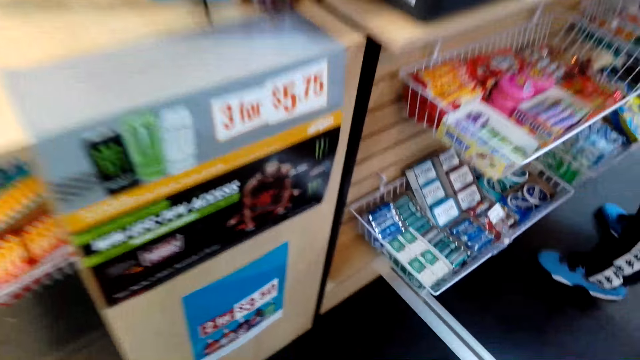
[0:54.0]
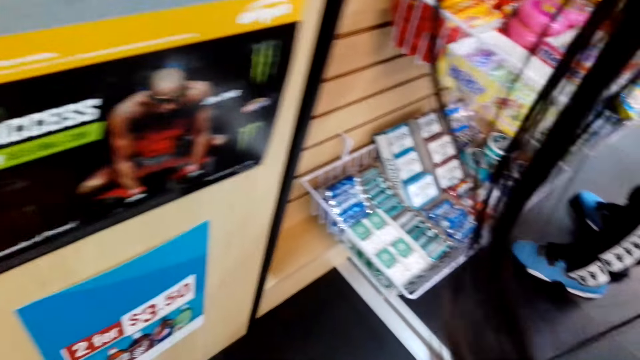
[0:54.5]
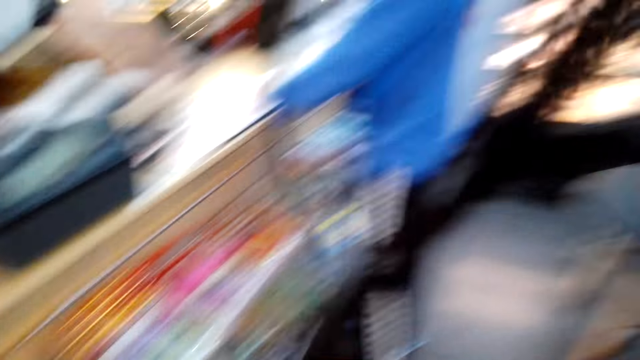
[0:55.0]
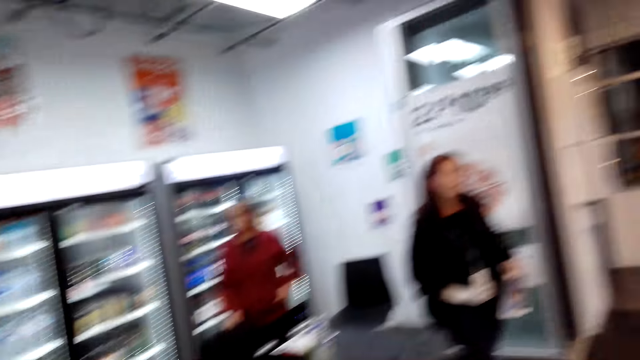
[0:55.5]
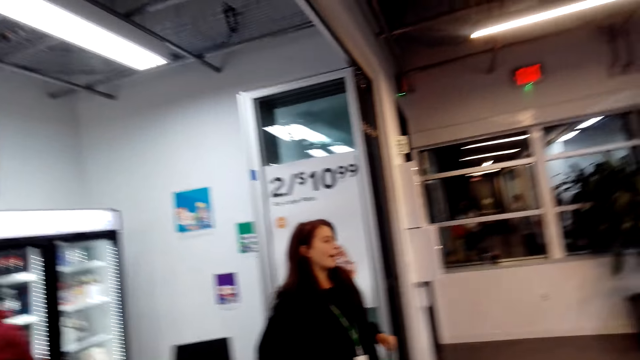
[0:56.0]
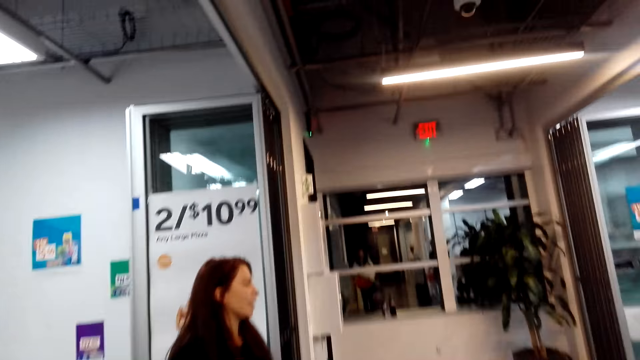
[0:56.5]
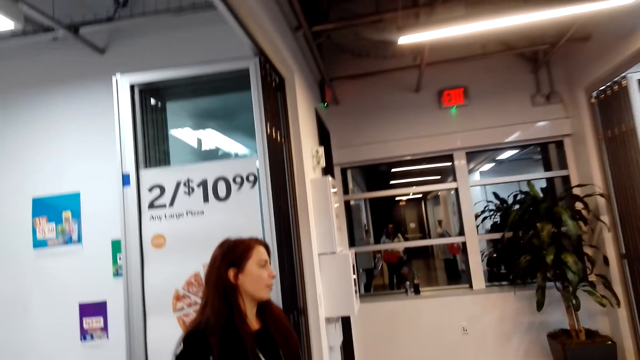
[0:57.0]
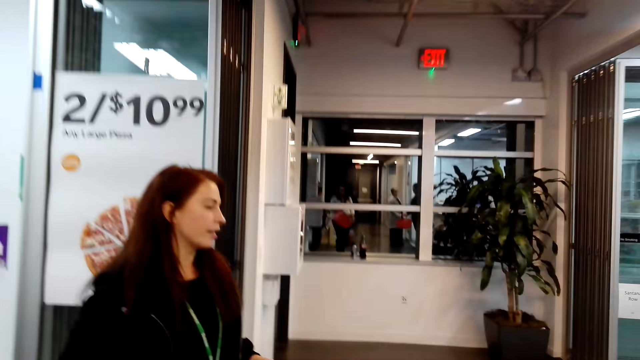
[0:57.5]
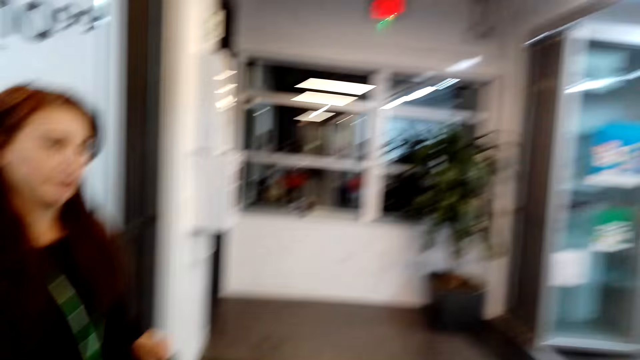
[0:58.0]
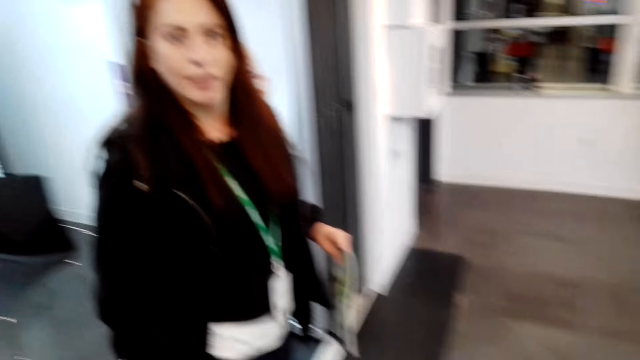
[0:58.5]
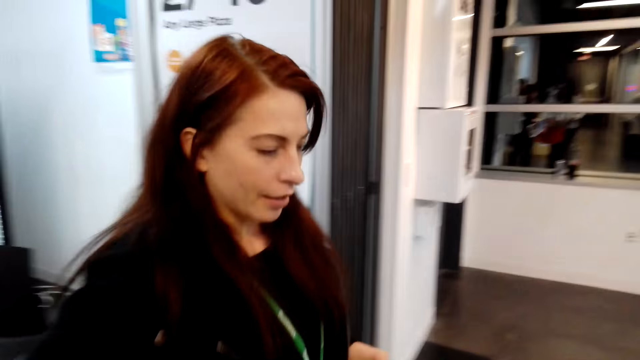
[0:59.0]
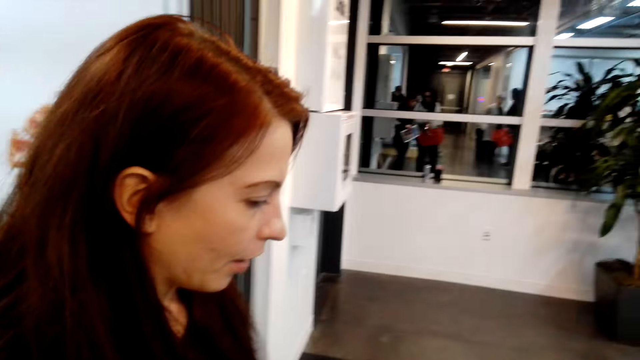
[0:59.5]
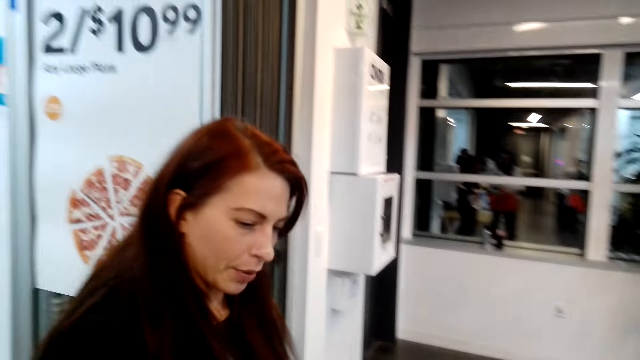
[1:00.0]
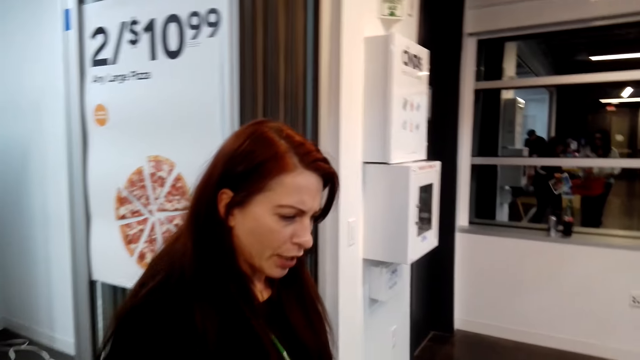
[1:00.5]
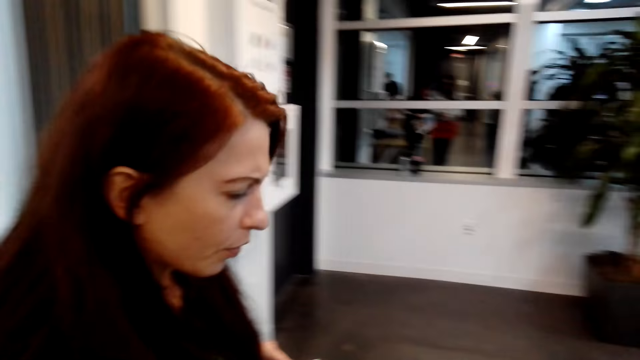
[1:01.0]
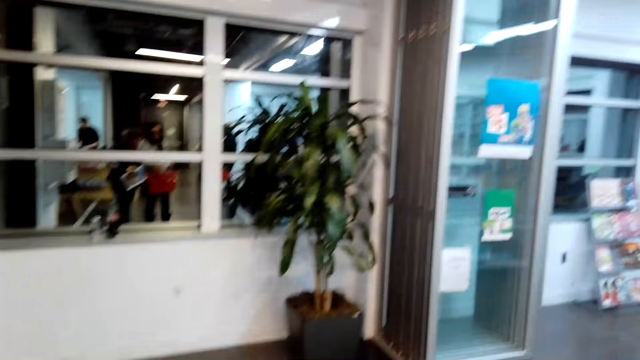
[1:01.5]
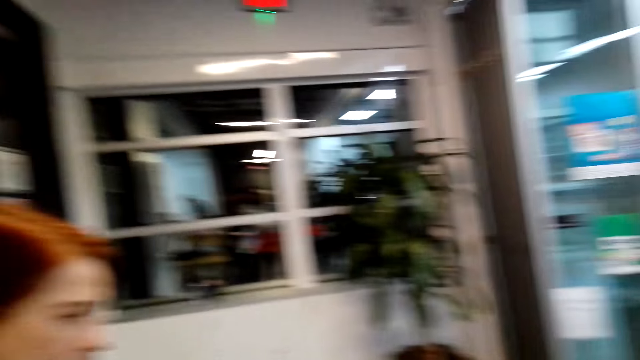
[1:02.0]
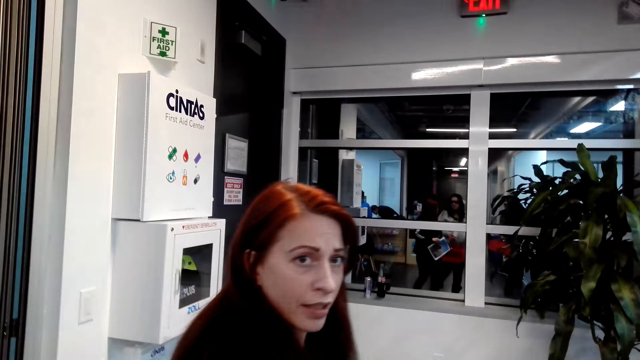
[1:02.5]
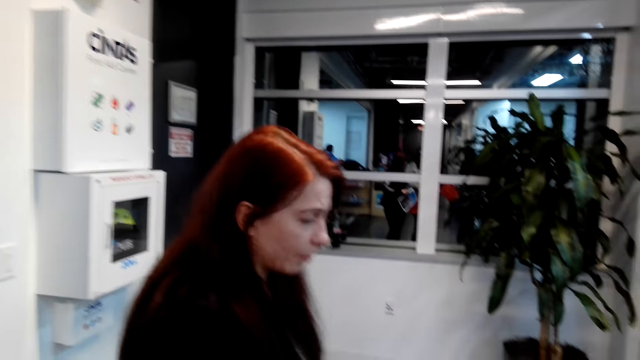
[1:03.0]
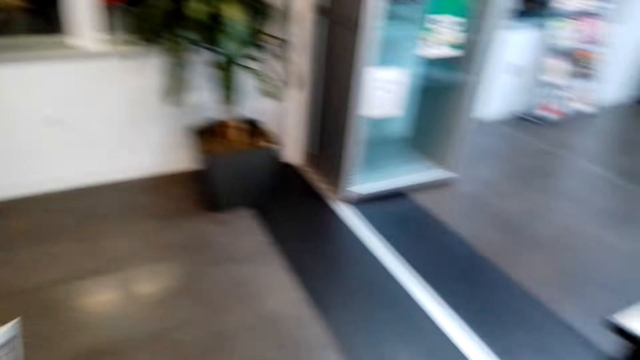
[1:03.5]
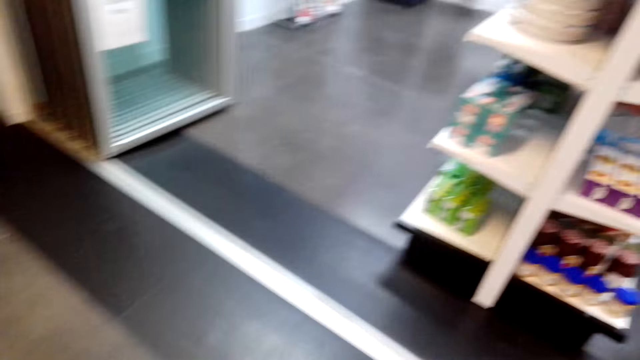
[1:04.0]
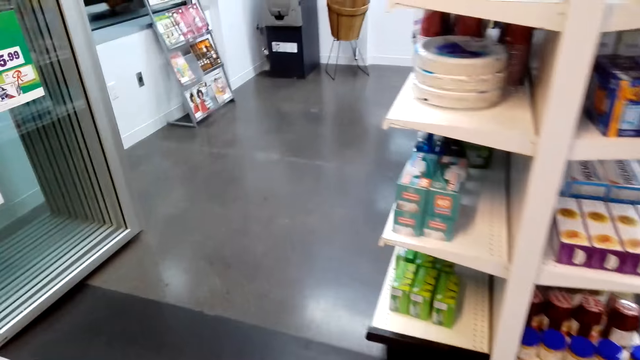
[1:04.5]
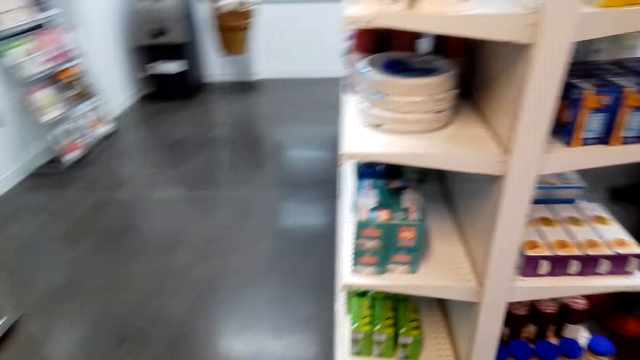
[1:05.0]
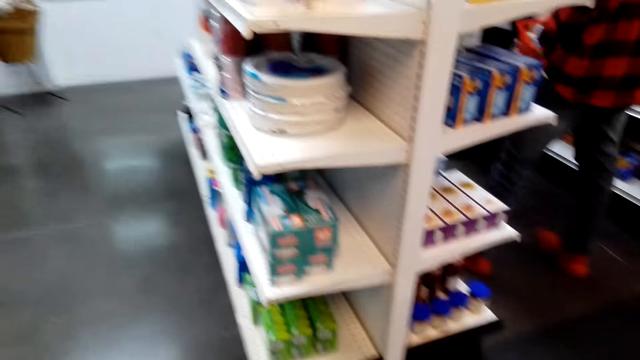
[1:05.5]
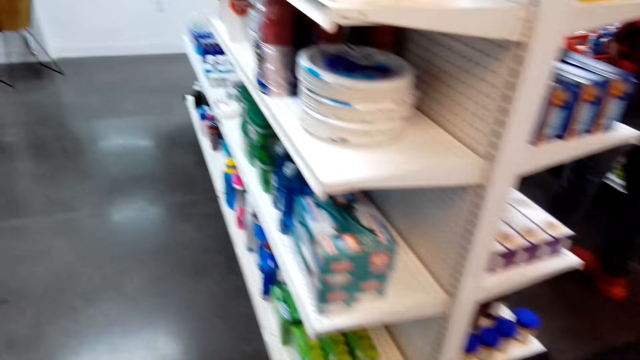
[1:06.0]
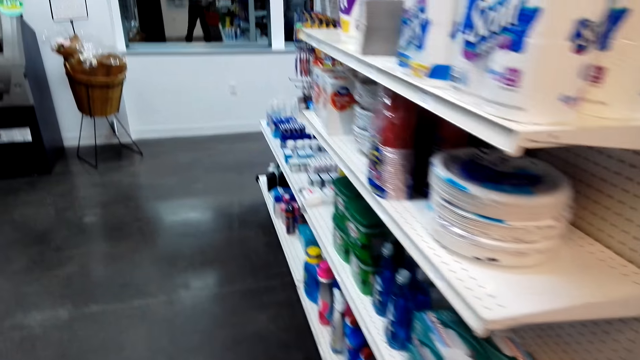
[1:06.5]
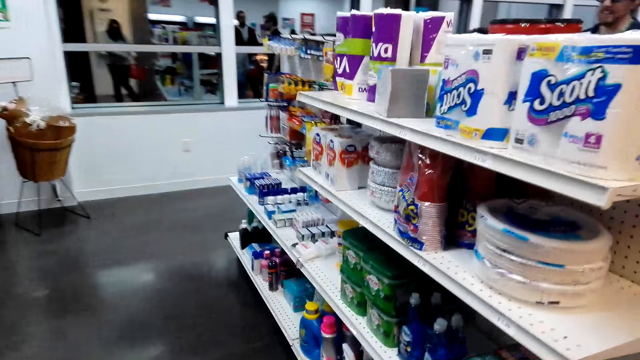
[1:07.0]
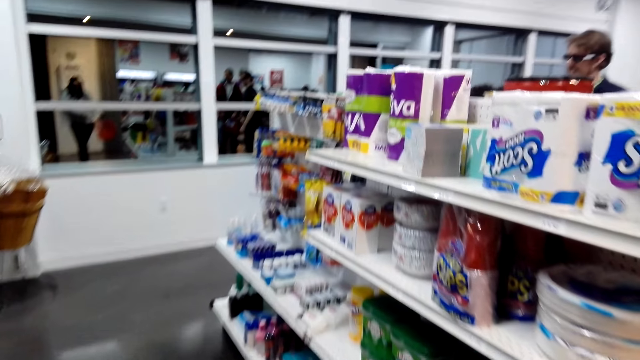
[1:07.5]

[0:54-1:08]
A lady steps forward. Another lady steps forward. The camera wearer steps forward. They look around. The second lady steps forward. The camera wearer looks around. They talk to someone. The second lady looks around. The camera wearer looks around. They step forward.

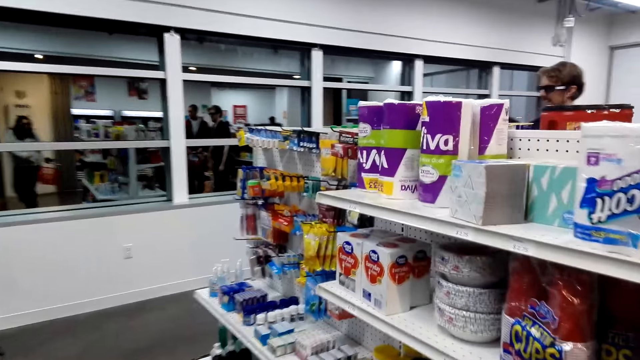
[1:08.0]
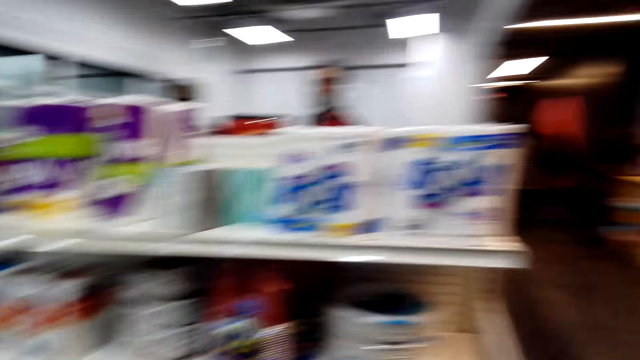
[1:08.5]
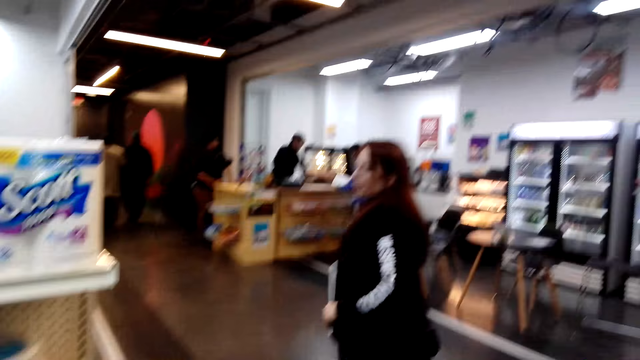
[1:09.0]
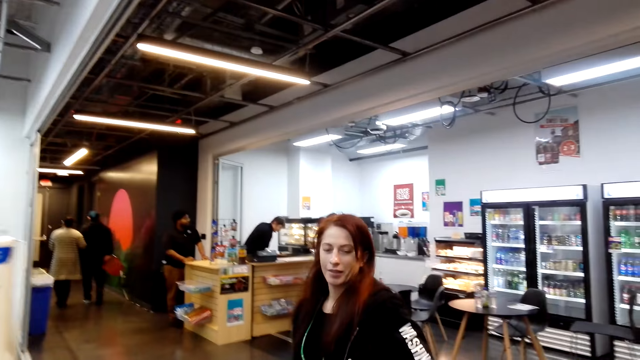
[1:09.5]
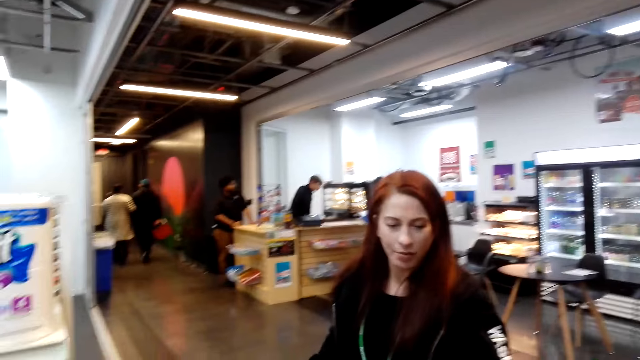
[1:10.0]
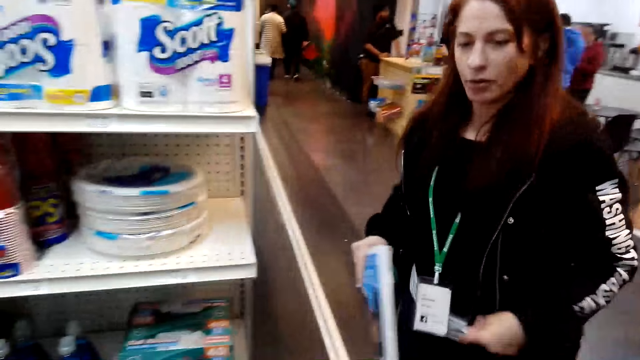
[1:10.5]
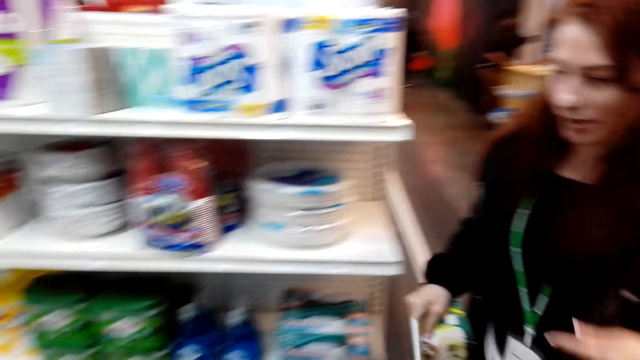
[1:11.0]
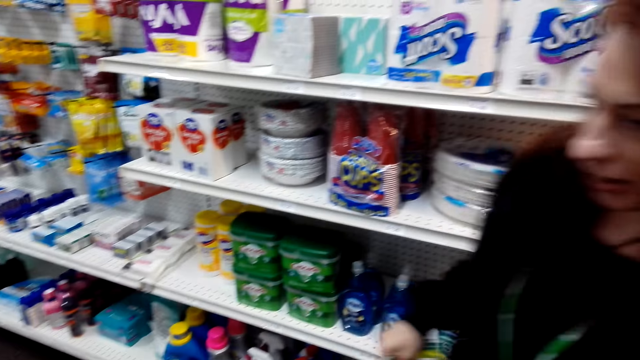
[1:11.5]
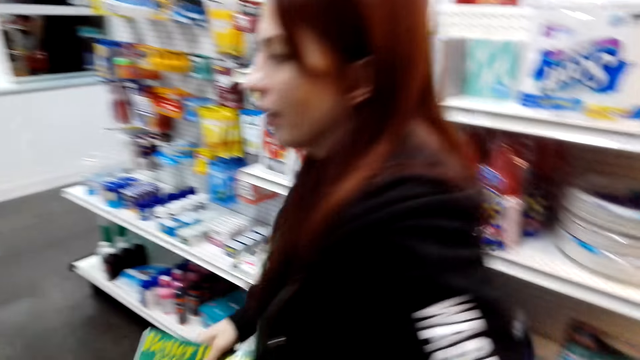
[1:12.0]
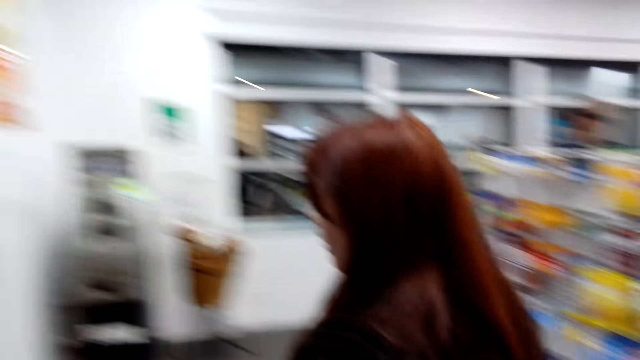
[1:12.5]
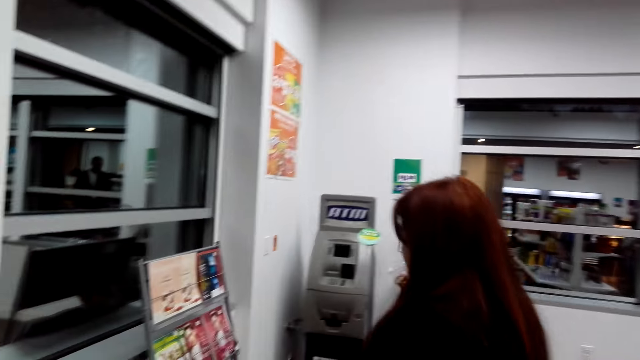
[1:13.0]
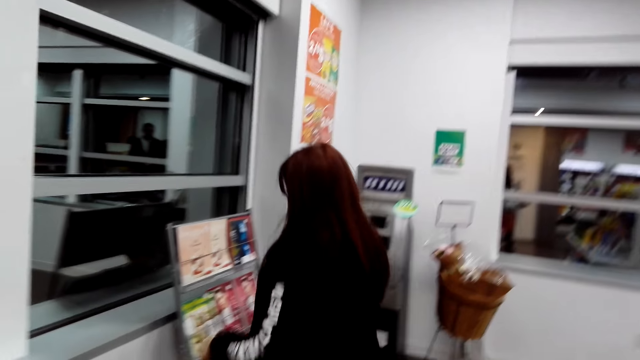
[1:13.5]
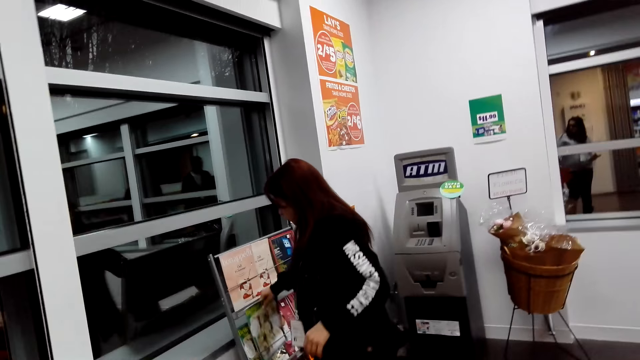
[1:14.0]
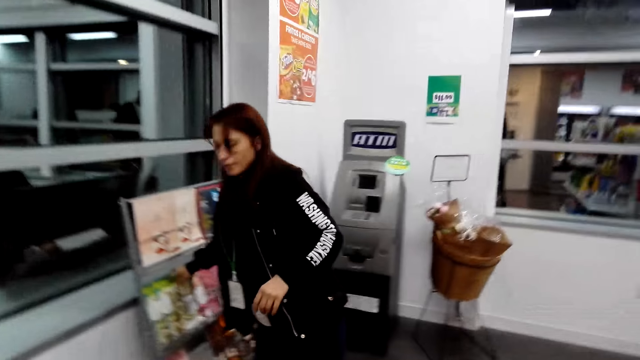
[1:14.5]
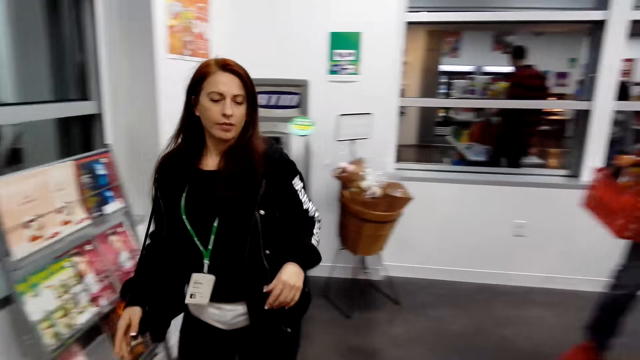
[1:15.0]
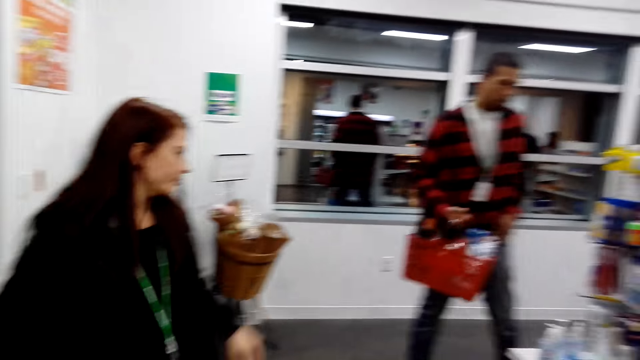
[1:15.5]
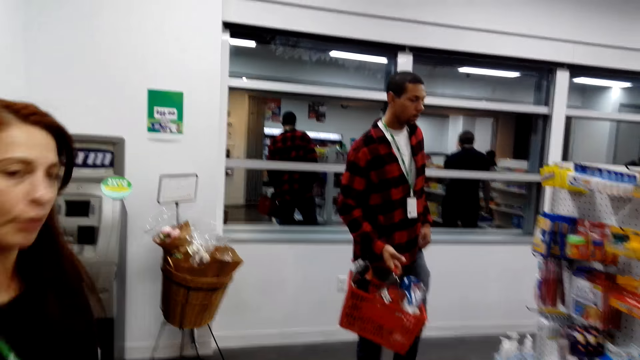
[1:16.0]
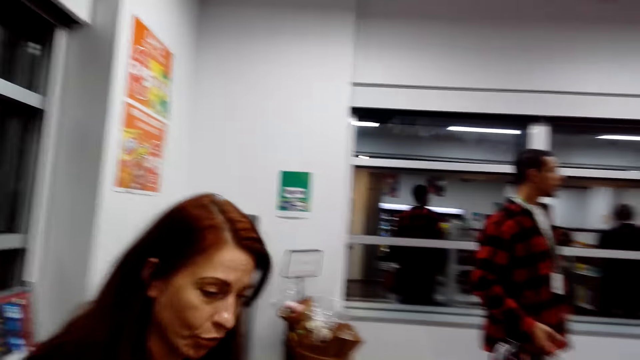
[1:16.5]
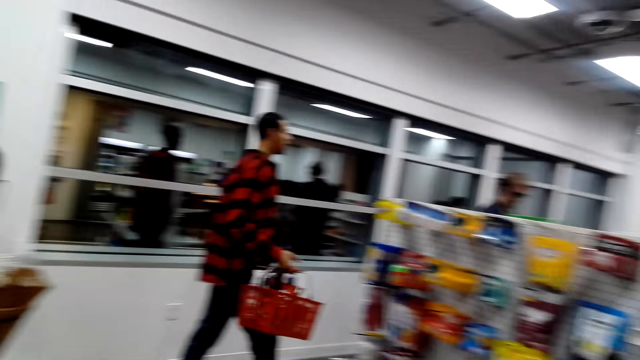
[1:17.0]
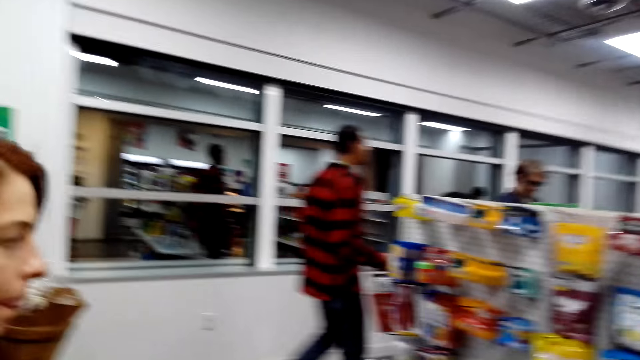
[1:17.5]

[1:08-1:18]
The camera wearer looks around. A lady looks at the camera wearer. She steps forward. She puts the book on the shelf. She steps forward. A man looks at the shelf. He steps forward.
